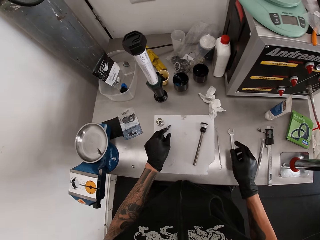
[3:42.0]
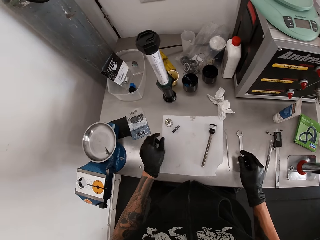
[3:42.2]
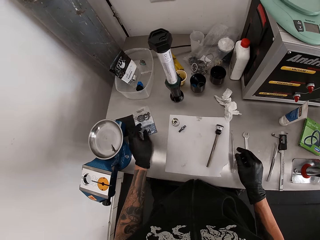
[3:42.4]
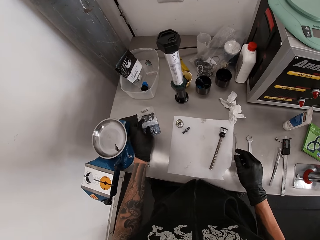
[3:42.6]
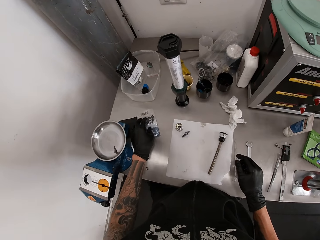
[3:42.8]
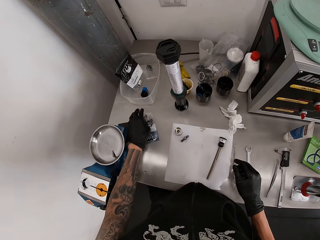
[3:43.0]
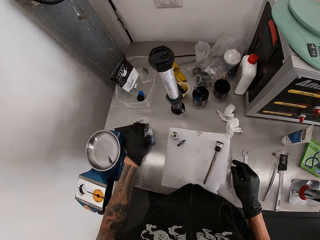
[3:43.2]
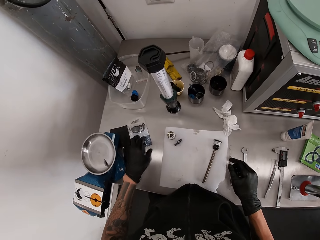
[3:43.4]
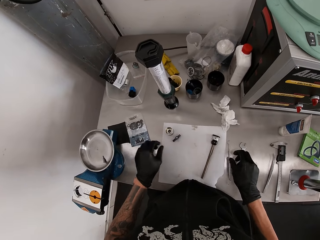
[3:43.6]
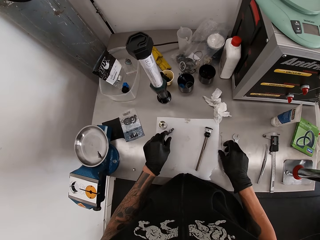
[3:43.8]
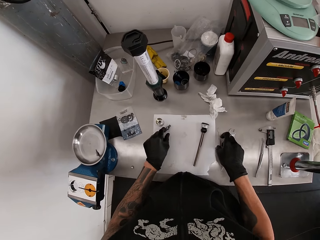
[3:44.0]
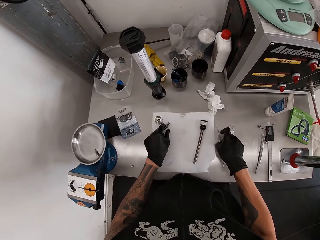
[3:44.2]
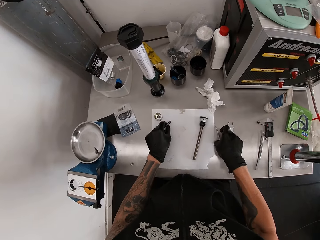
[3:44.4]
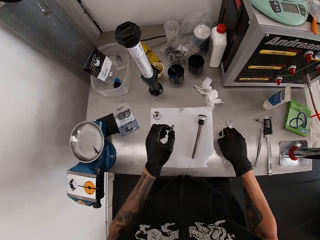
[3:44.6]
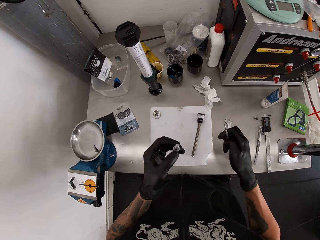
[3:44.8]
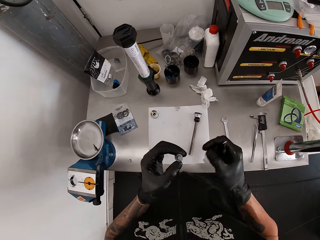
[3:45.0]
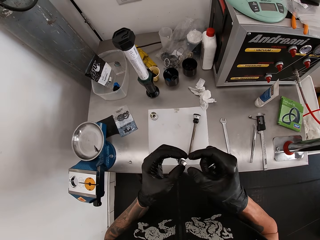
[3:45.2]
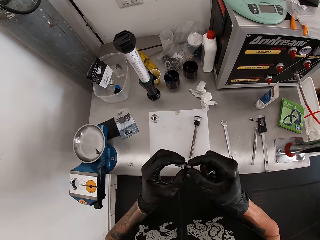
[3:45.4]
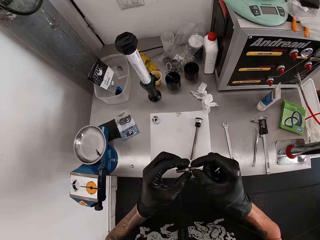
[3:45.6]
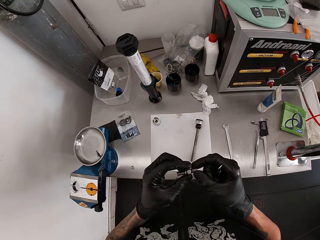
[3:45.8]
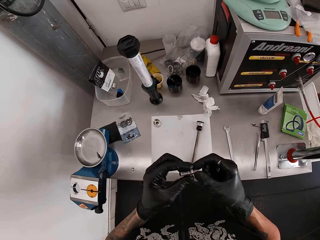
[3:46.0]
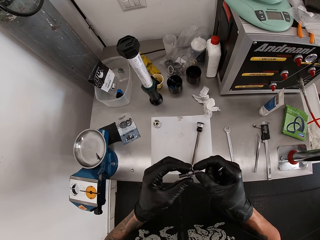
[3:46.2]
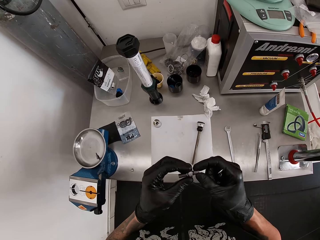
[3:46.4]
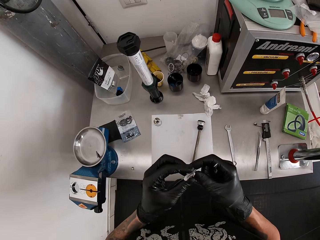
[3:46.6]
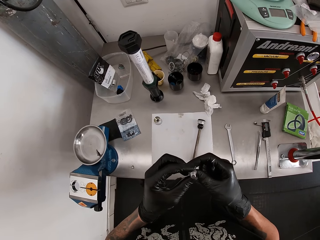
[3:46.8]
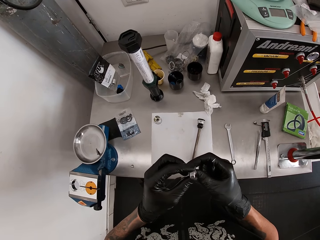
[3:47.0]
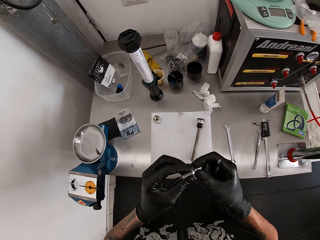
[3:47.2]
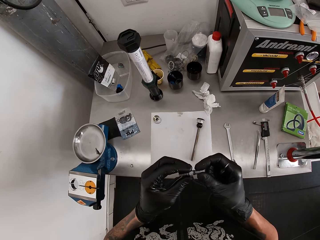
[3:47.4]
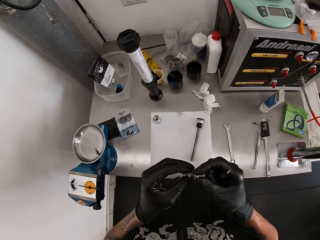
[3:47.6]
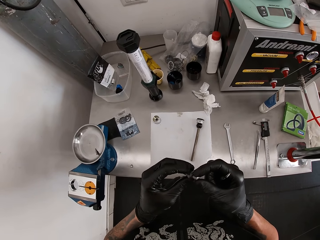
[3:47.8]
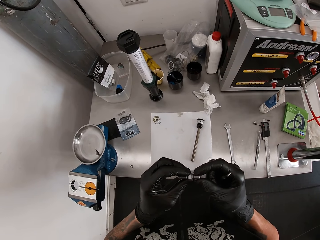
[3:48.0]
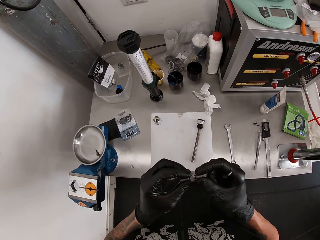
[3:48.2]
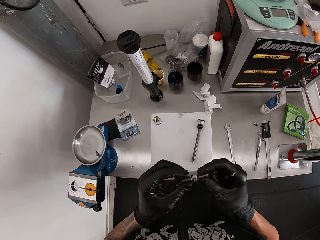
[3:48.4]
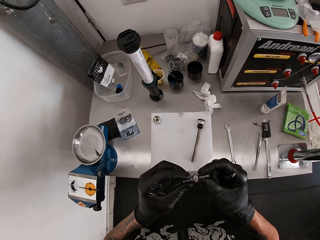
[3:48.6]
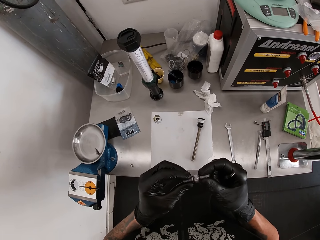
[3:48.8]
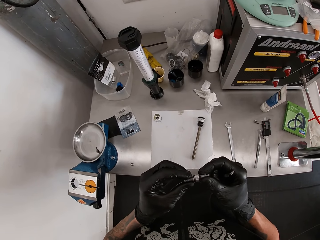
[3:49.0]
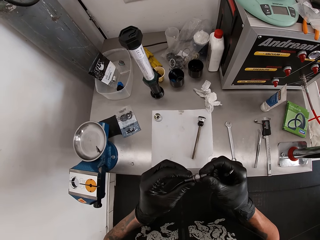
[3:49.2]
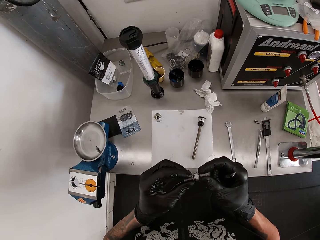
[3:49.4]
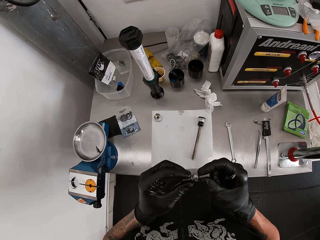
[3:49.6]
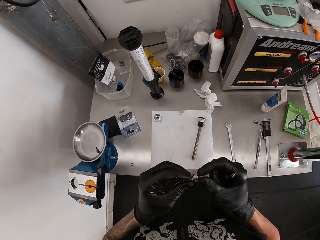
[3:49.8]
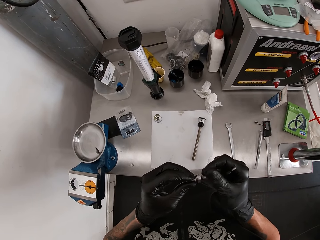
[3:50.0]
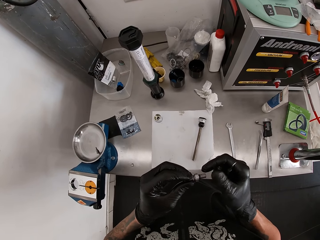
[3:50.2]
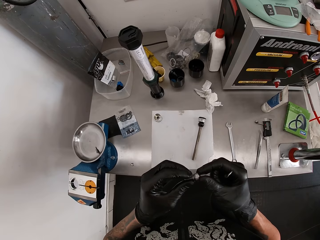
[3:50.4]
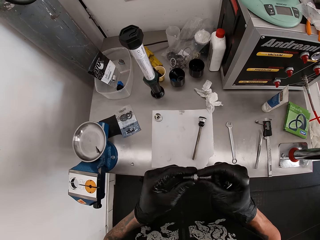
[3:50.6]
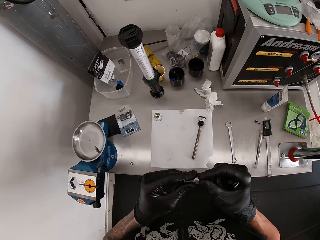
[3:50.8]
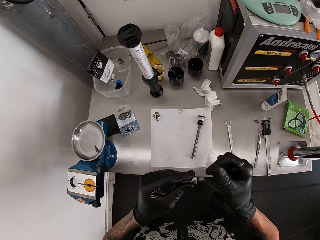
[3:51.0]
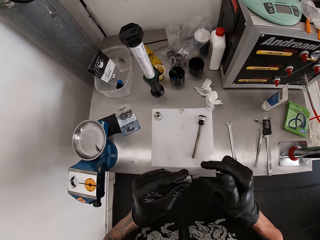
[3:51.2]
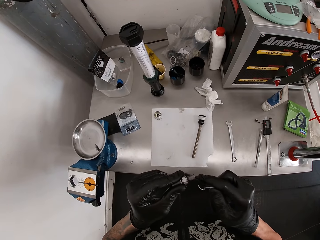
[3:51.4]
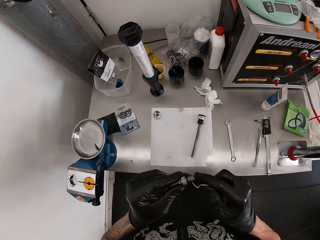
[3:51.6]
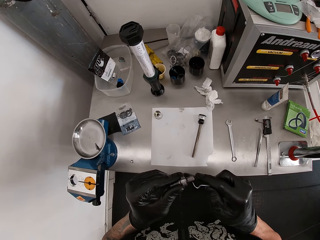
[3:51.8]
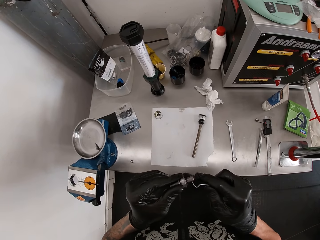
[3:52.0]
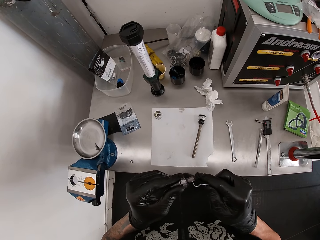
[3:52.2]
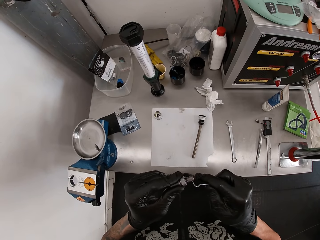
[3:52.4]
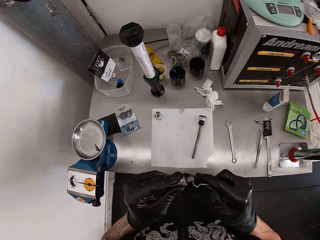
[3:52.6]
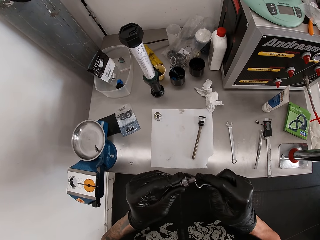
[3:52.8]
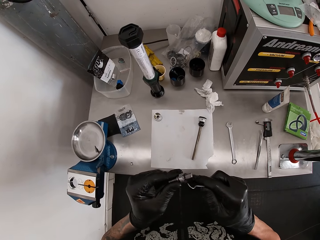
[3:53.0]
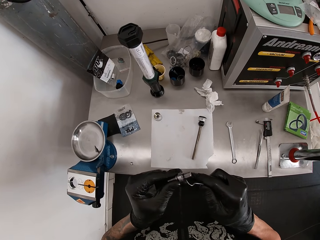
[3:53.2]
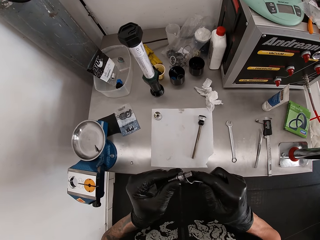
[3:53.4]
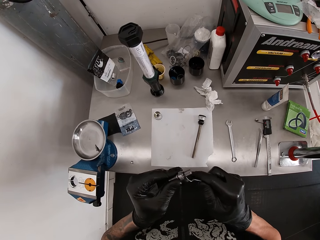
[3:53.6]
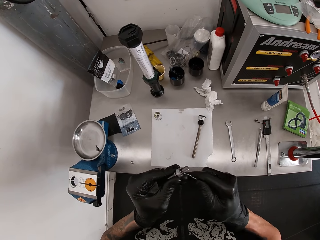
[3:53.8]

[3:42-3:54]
The camera wearer picks up the hook and pick on the table with his right hand. He picks up the nut on the table with his left hand. He checks the nut with both hands. He uses the hook and pick in his right hand on the nut in his left hand.

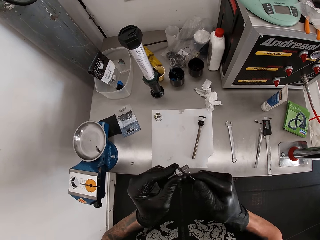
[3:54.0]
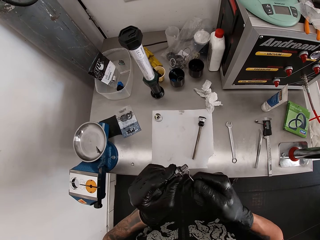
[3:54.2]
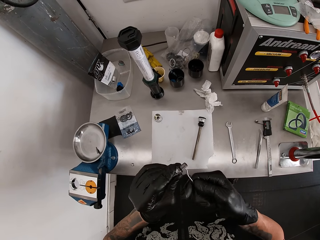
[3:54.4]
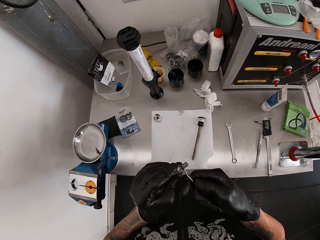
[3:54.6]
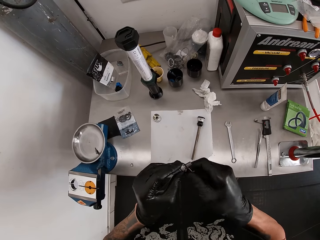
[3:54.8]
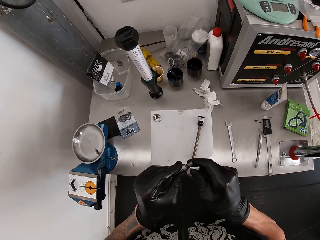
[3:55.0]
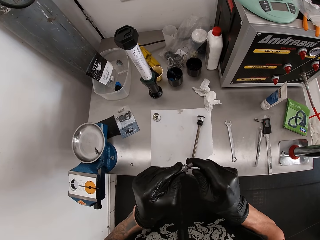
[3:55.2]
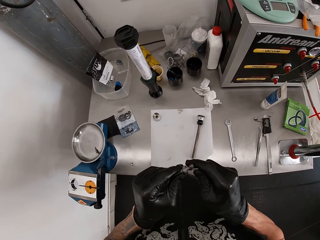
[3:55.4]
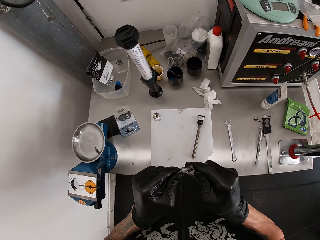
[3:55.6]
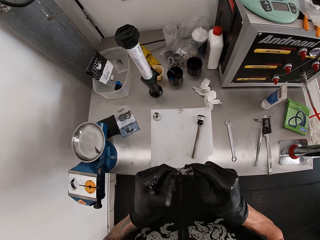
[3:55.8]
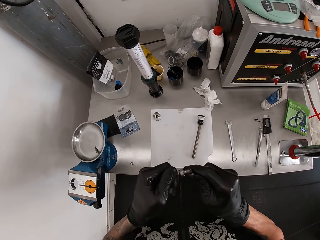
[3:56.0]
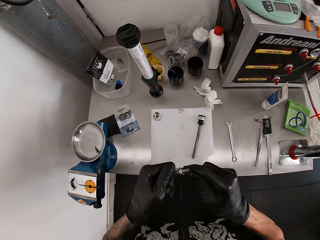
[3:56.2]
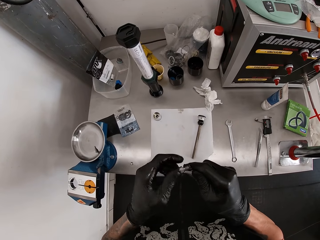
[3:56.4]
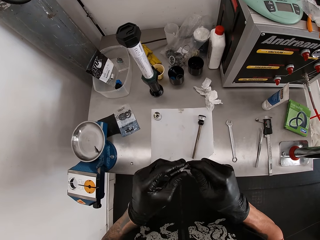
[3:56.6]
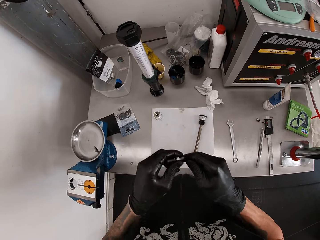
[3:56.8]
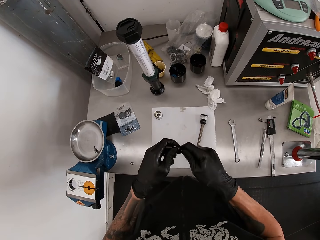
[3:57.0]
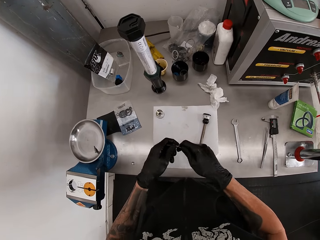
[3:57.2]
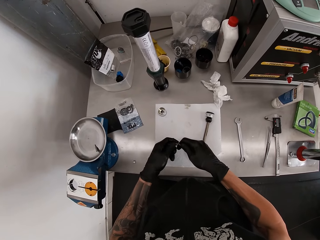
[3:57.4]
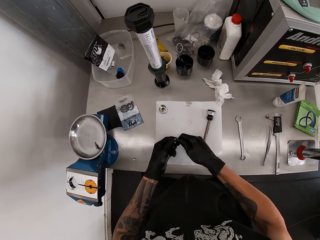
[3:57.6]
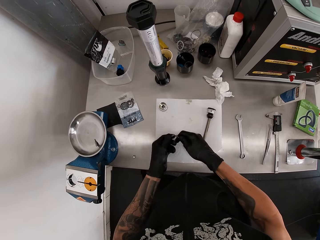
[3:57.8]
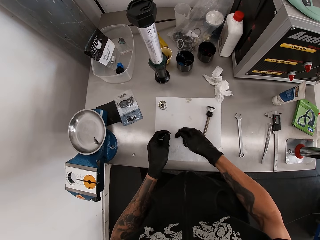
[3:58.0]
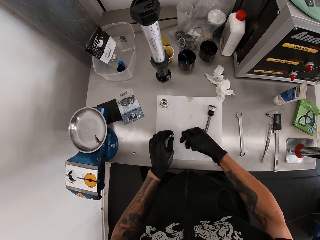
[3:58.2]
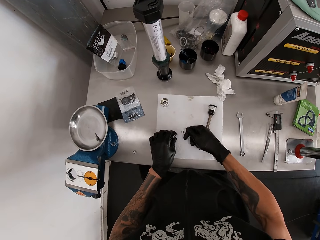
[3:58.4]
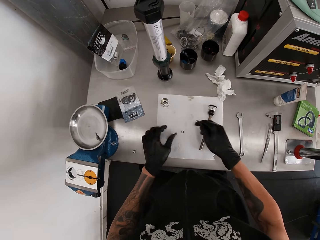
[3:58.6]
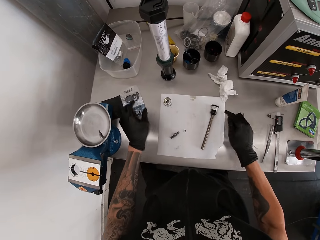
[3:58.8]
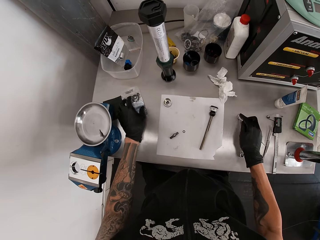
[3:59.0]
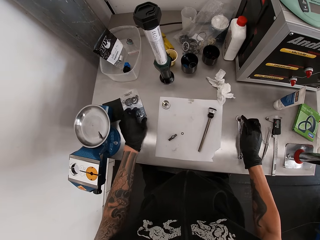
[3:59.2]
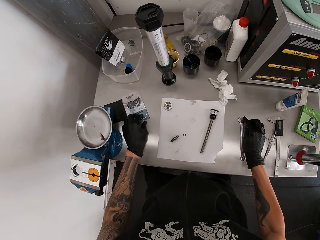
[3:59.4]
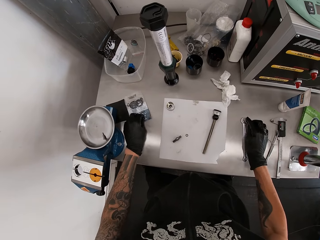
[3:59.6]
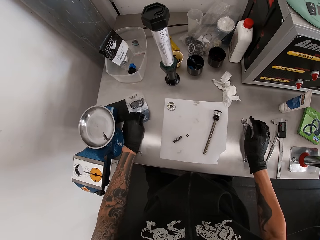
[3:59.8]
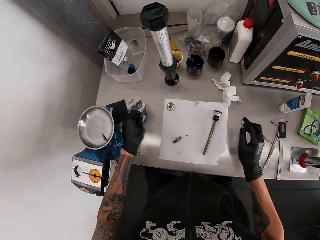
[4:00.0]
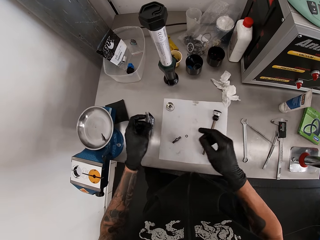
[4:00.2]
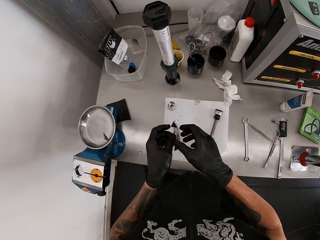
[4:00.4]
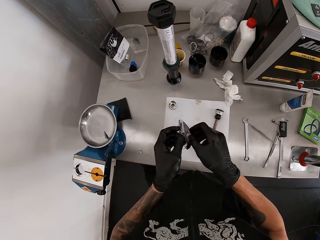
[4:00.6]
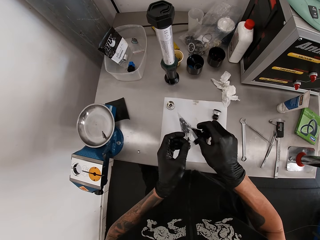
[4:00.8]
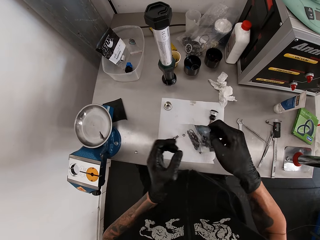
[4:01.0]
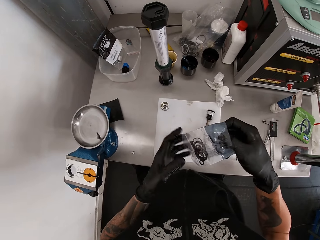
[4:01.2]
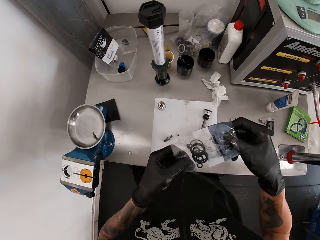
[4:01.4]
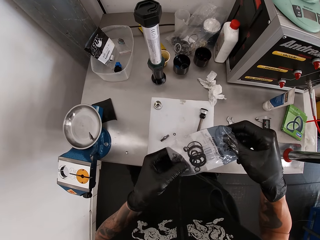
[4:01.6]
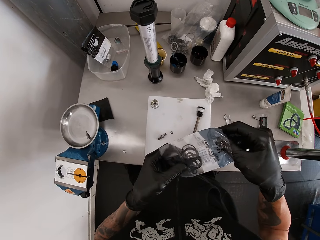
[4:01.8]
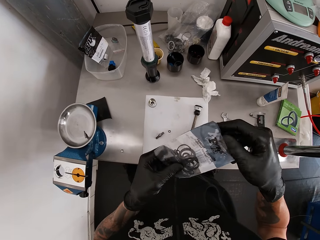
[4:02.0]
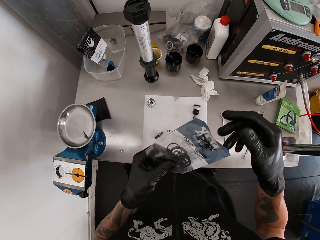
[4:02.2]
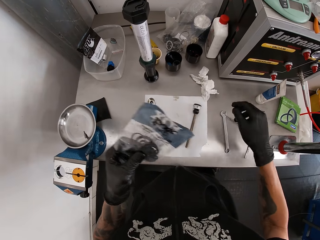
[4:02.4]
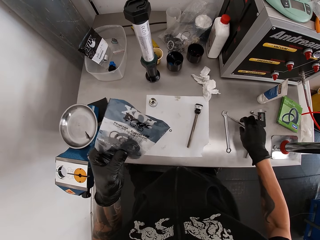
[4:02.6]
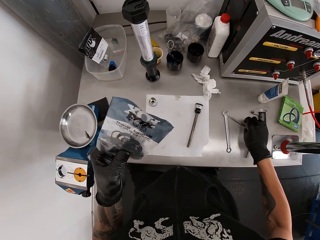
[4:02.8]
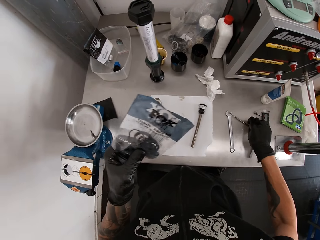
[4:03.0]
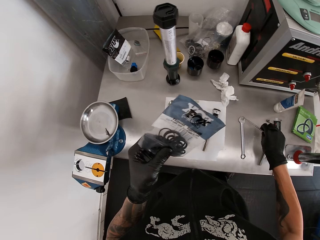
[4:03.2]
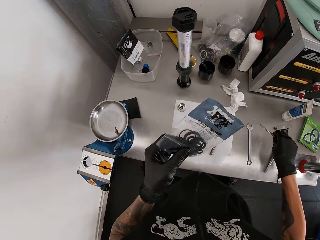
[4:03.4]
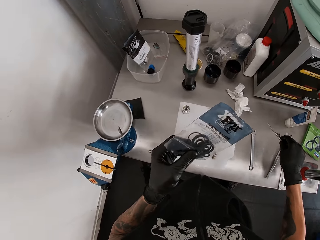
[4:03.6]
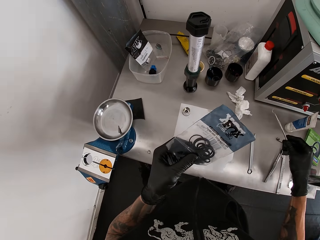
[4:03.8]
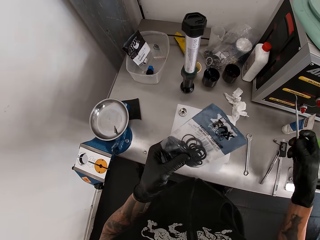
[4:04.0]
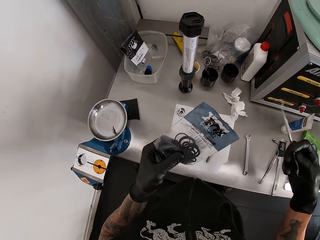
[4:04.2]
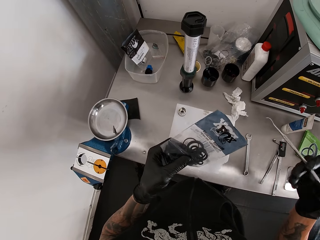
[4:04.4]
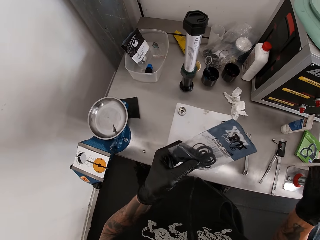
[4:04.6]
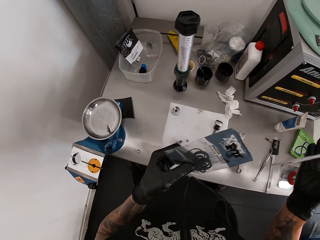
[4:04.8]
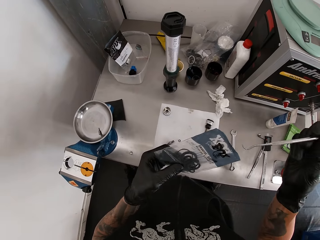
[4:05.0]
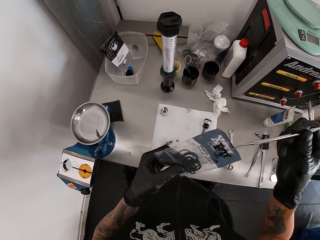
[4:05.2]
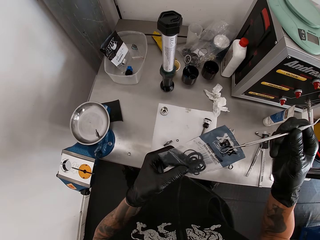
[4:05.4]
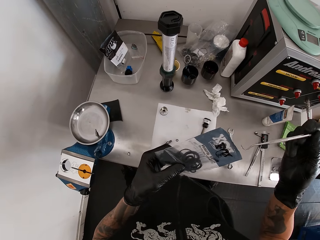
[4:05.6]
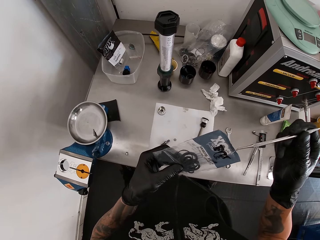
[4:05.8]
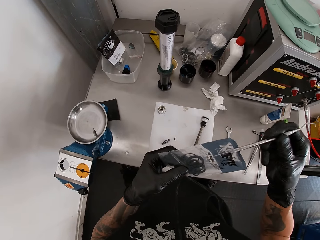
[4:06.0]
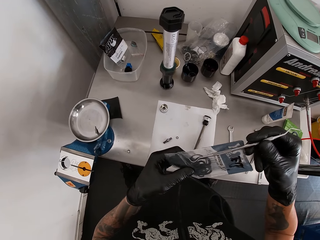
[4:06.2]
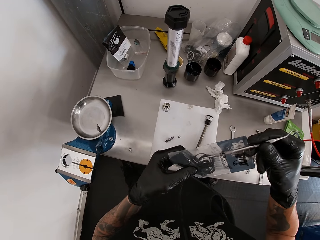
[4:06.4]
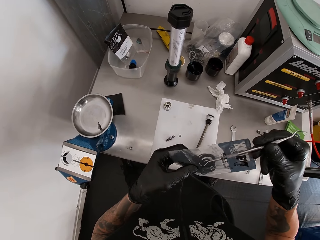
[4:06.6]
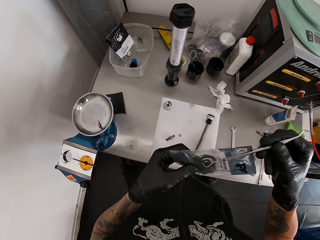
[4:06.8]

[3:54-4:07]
The camera wearer removes a rubber ring from the bolt or nut. He drops a gasket on the table with his right hand. He drops the nut in his left hand on the table. He drops the hook and pick in his right hand on the table. He picks up the nylon on the table with his left hand. He passes the nylon to his right hand. He holds the nylon with his left hand. He picks up the hook and pick on the table with his right hand.
